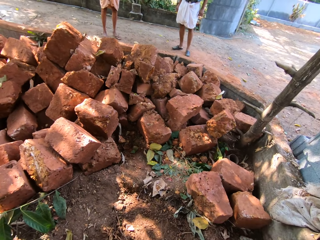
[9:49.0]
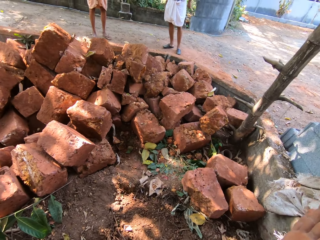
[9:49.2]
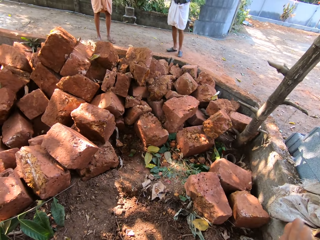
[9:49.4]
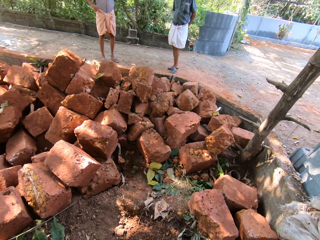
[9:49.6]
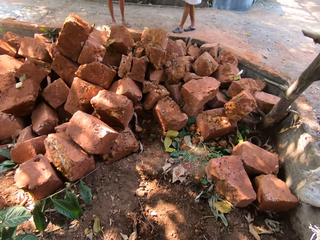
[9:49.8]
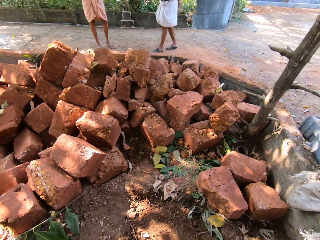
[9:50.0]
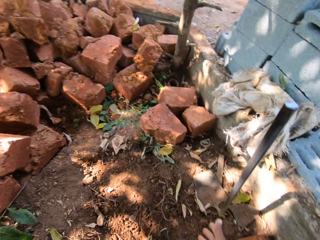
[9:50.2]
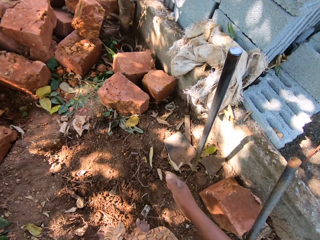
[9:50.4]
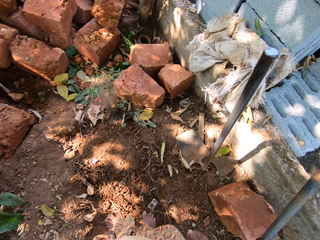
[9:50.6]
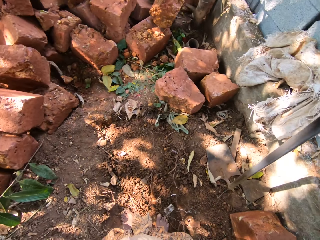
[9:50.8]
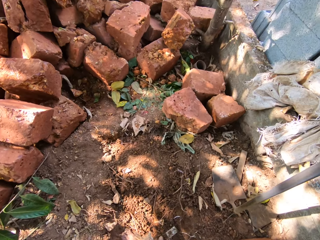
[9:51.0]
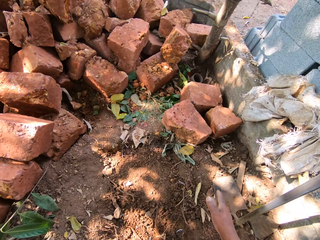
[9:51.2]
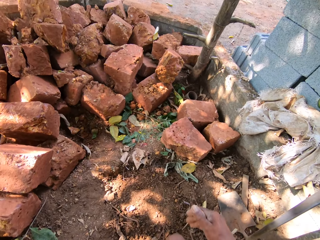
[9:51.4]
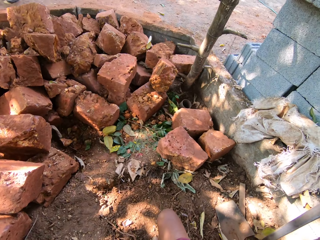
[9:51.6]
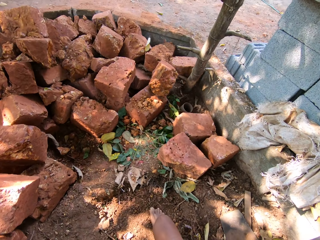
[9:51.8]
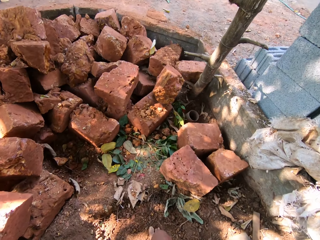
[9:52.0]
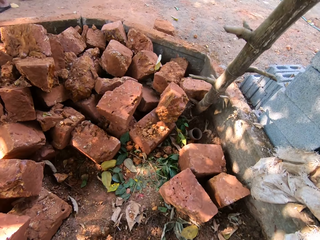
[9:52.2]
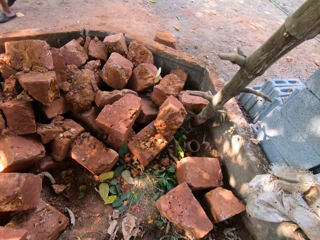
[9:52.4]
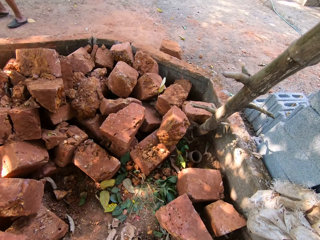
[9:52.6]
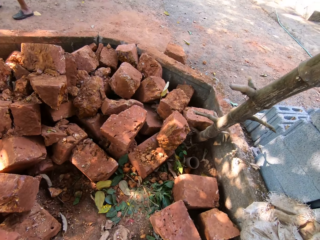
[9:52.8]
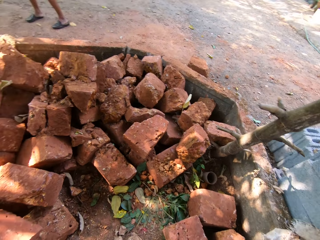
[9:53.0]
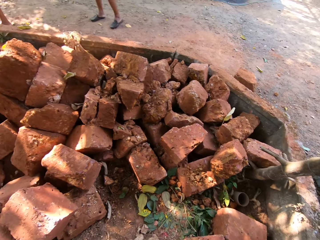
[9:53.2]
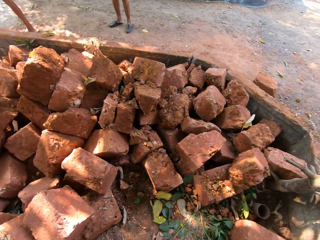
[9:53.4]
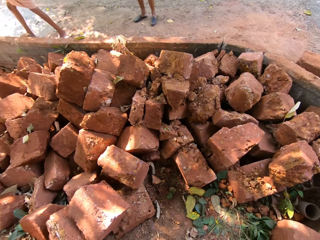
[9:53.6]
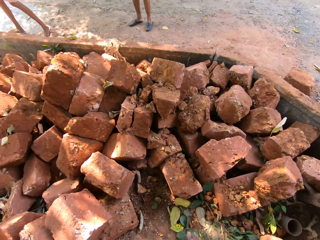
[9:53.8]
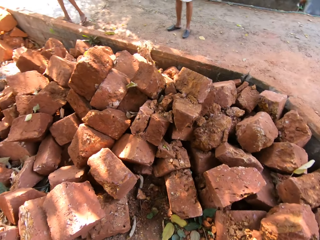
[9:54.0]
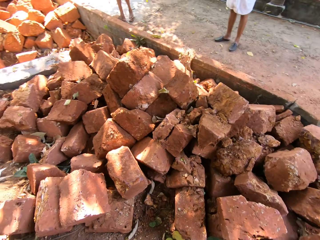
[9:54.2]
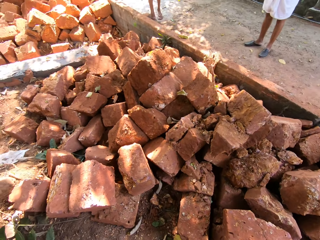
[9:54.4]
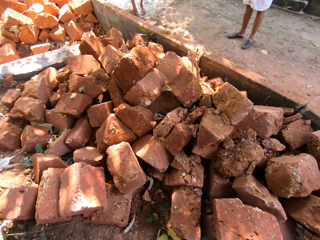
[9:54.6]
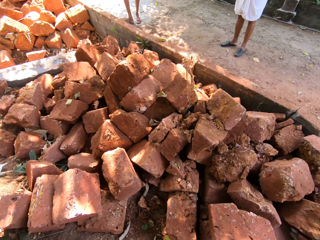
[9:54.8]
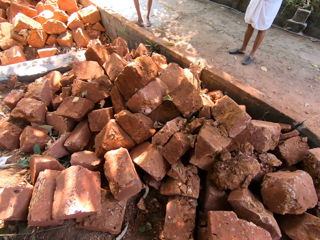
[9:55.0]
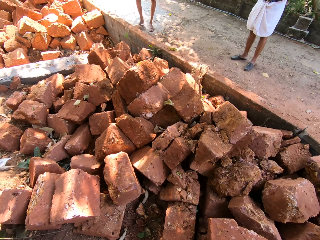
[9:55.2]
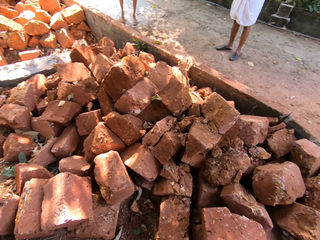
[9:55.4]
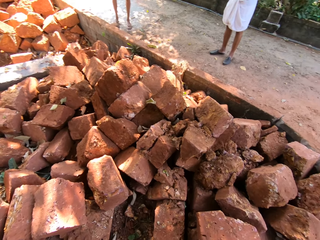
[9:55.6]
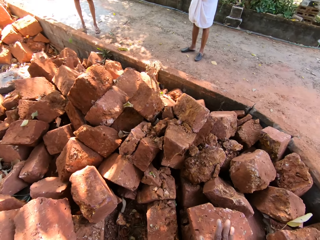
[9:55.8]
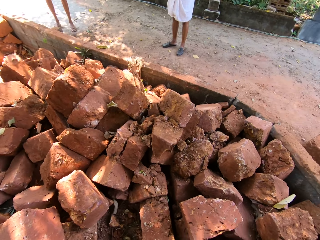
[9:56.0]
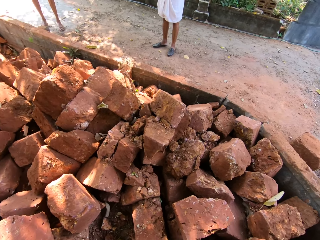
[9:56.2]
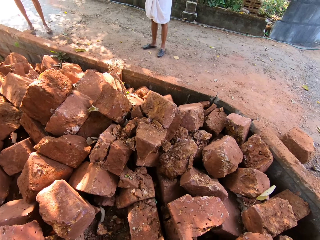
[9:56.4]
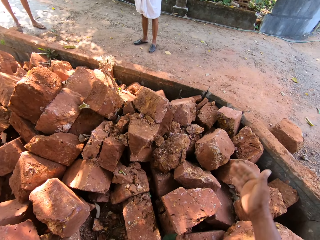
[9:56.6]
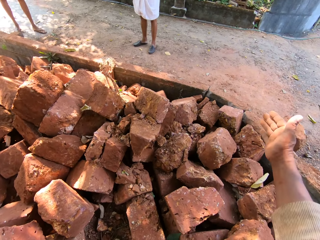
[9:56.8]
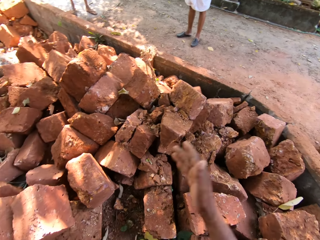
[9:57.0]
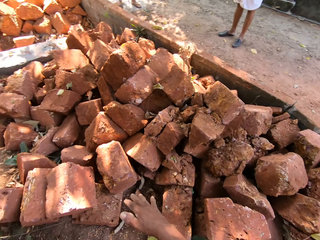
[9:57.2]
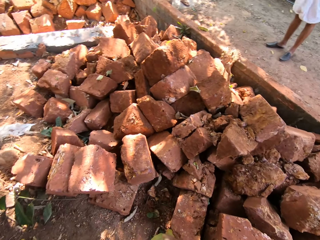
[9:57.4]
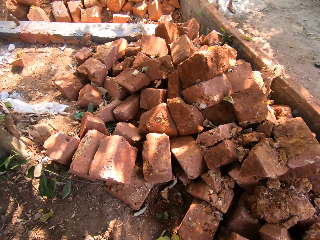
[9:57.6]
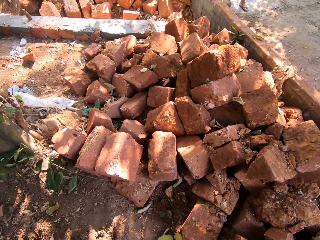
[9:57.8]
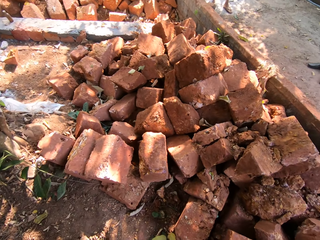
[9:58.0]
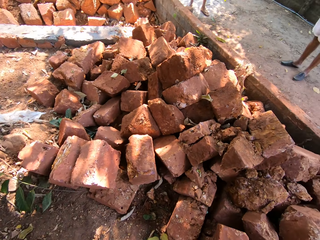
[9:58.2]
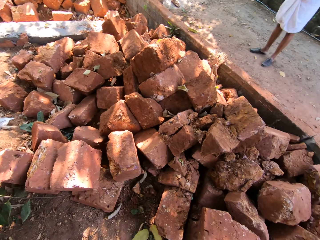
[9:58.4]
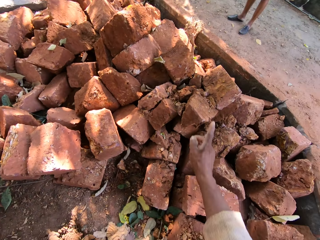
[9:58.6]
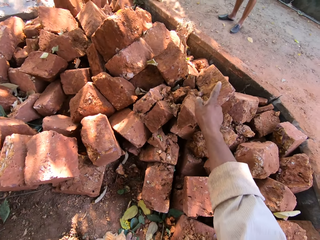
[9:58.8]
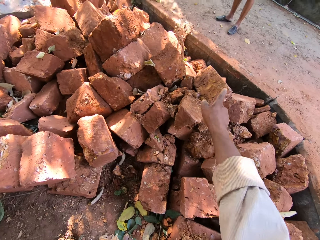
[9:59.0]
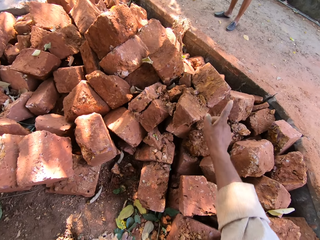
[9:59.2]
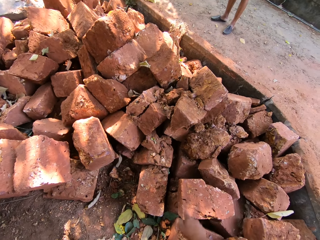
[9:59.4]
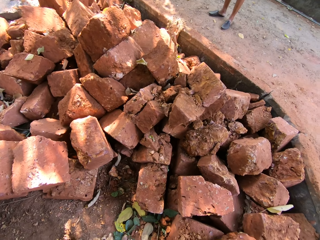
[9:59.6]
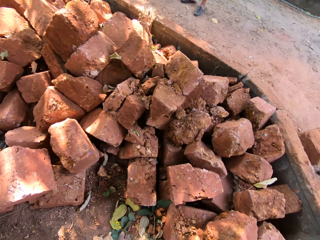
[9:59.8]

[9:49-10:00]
A person walks in the compound. The camera wearer interacts with another person.

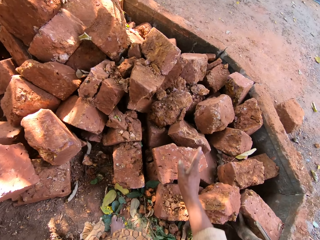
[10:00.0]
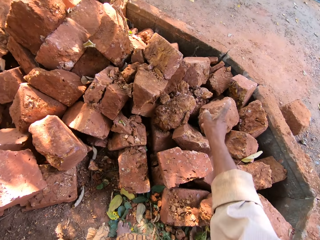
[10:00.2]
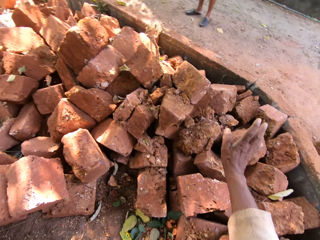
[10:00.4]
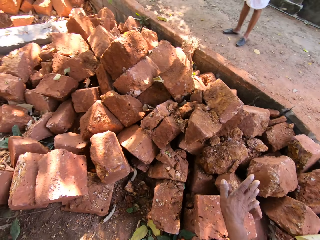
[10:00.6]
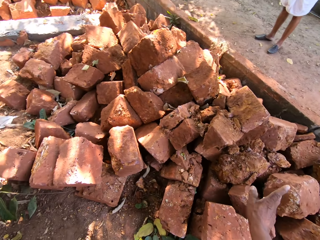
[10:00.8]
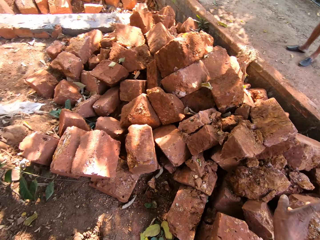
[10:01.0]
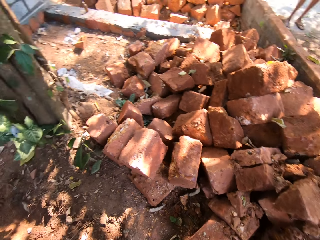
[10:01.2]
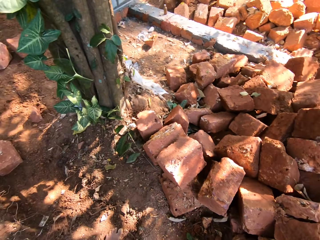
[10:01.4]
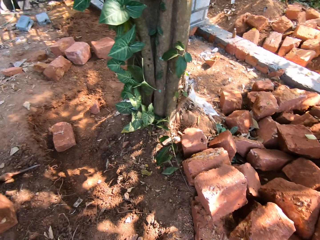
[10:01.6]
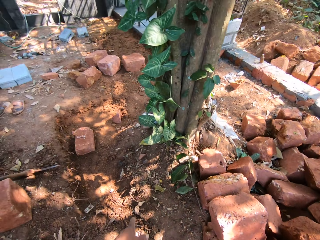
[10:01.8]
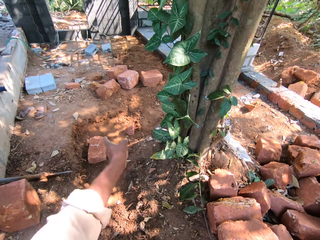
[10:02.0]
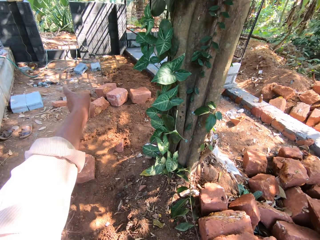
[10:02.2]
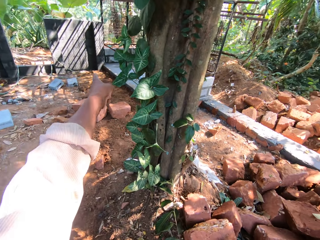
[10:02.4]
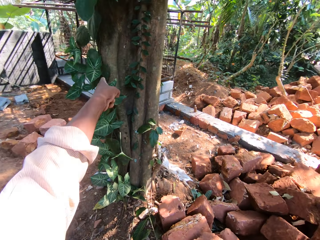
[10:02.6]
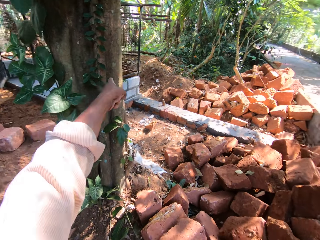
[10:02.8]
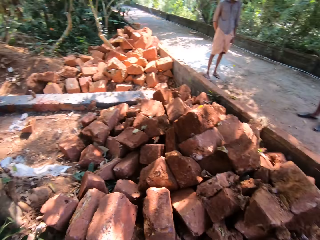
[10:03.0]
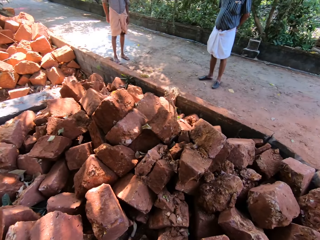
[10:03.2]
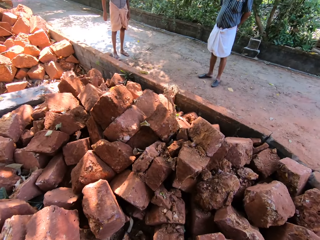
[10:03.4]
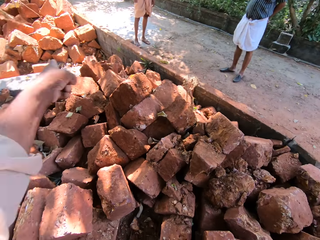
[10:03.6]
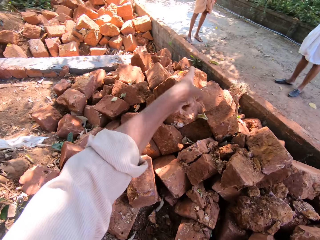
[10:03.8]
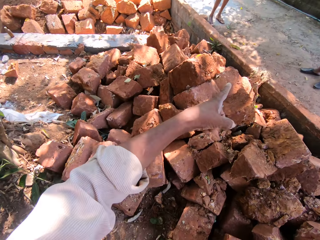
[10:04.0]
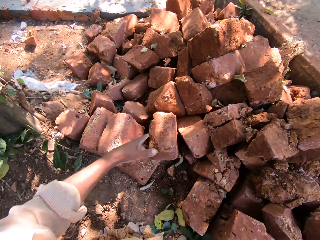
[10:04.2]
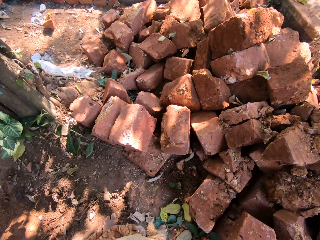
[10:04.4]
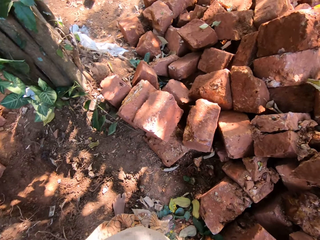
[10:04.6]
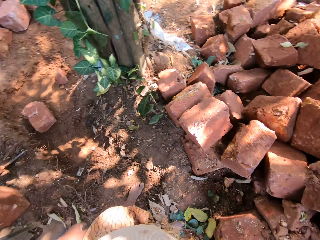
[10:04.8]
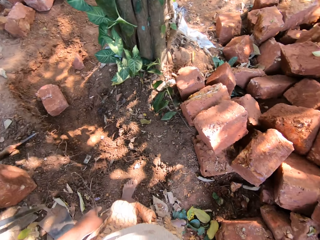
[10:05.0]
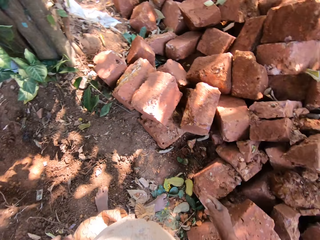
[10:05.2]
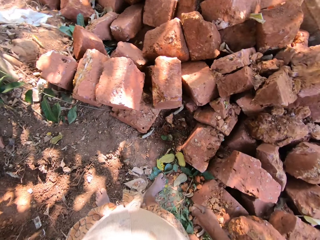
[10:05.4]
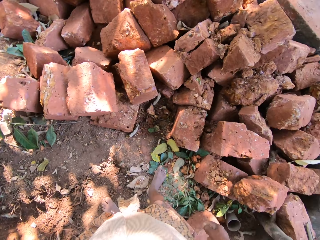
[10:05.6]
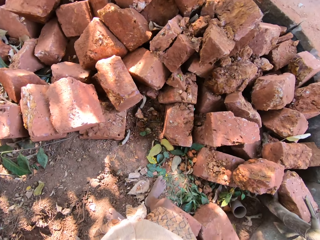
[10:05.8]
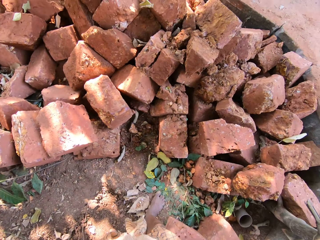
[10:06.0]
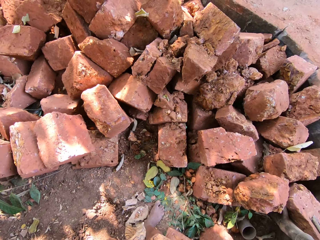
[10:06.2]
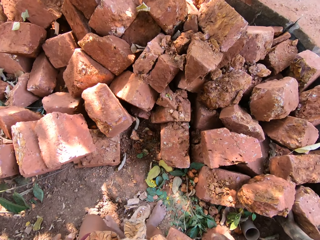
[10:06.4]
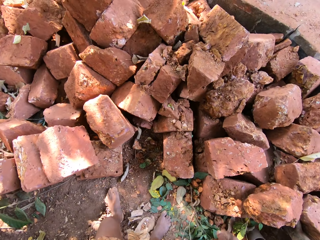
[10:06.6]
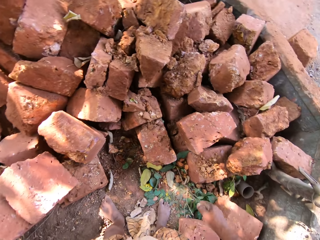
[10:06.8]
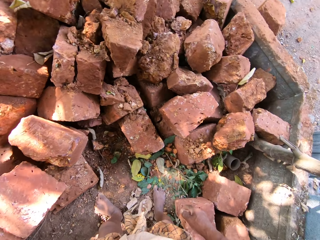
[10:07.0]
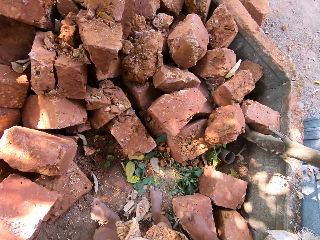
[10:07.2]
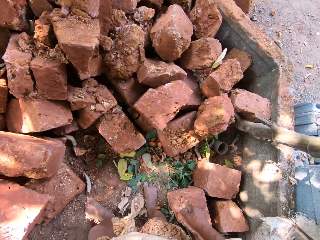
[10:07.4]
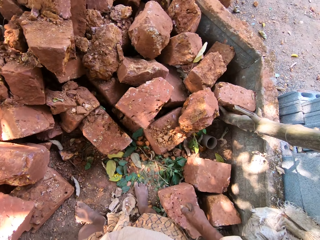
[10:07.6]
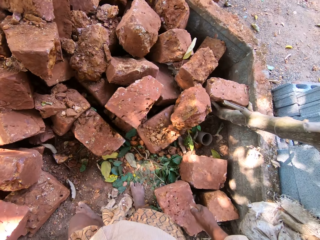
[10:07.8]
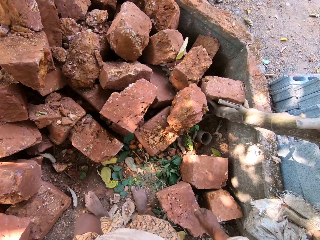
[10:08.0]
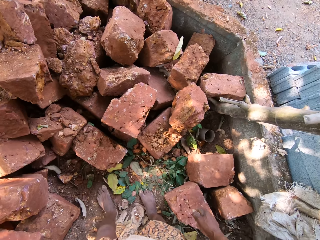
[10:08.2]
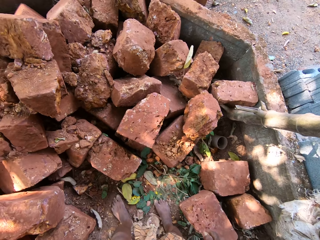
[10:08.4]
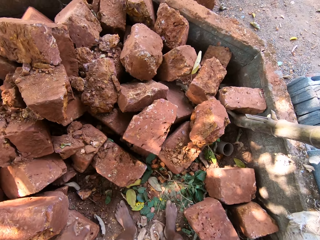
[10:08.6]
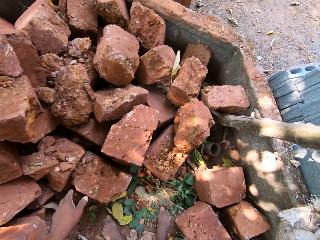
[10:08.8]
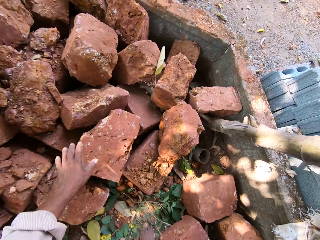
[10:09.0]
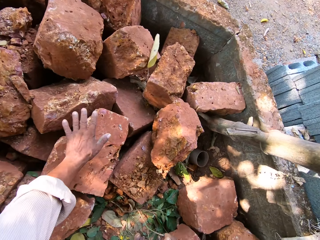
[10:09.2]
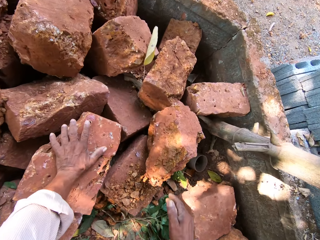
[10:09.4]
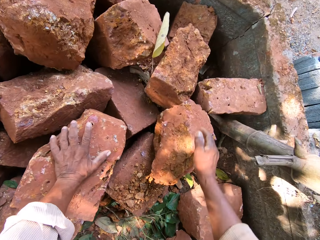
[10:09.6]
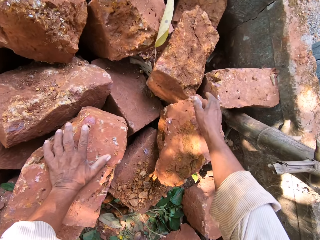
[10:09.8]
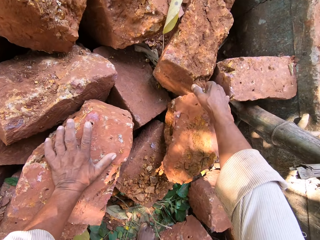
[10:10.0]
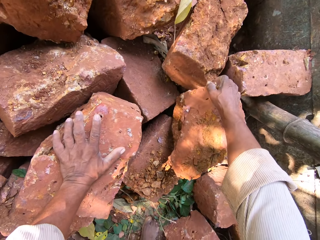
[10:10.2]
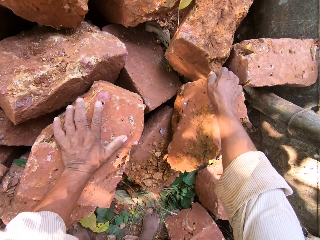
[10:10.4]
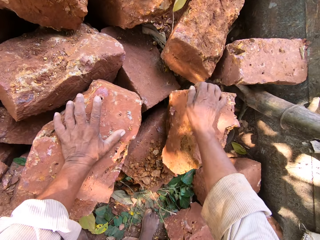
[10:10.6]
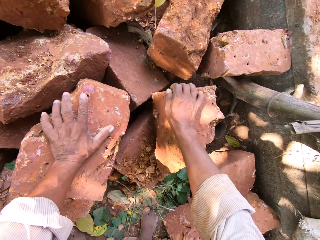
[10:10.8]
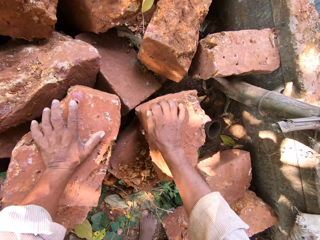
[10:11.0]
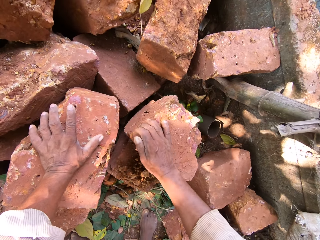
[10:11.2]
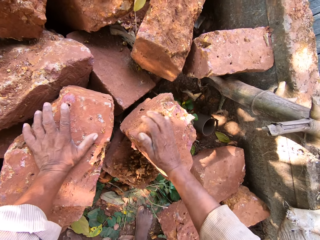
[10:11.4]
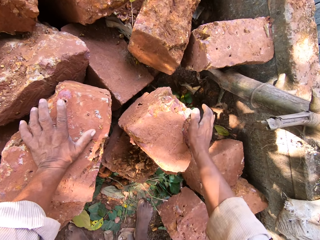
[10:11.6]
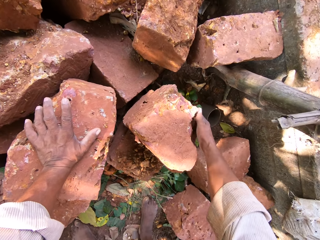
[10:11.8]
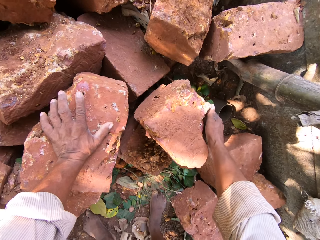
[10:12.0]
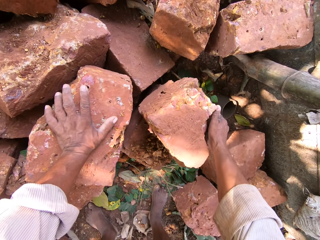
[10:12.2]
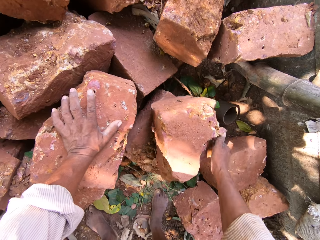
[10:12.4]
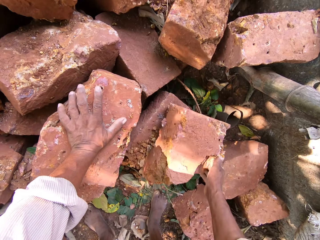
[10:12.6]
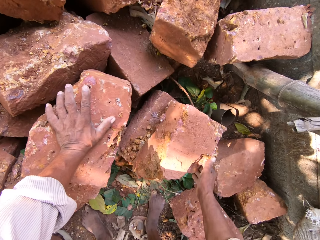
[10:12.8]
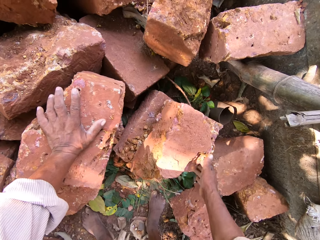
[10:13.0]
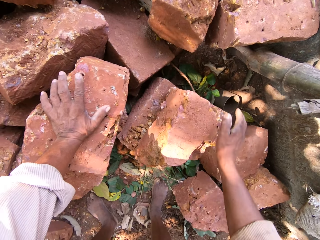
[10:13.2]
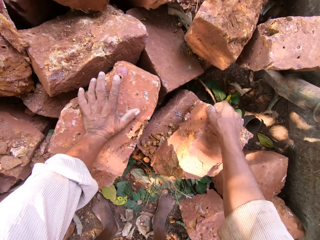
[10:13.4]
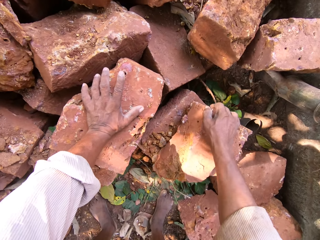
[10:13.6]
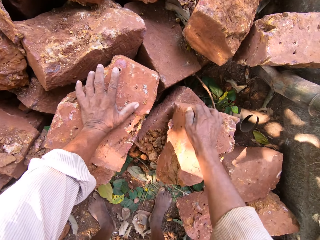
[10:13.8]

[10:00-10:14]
The camera wearer turns round. He interacts with a person. He places his left hand on the pile of bricks on the ground. He moves a brick on the pile of bricks on the ground with his right hand.
